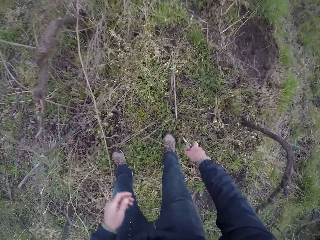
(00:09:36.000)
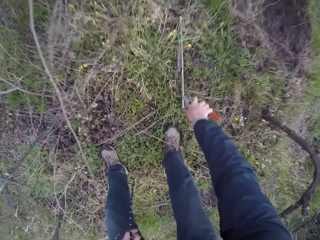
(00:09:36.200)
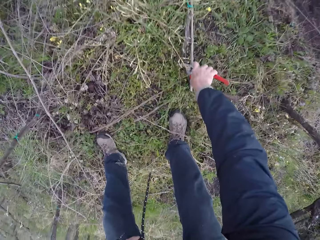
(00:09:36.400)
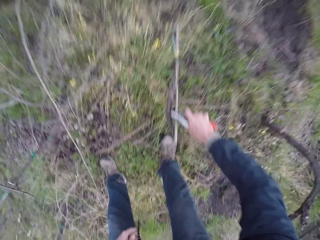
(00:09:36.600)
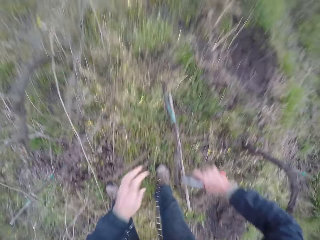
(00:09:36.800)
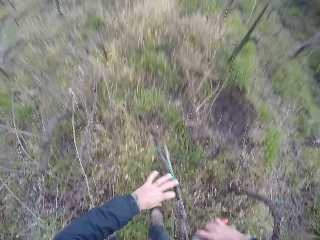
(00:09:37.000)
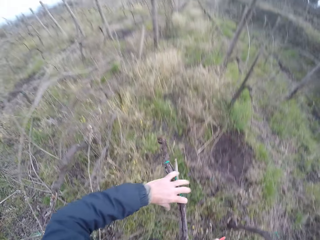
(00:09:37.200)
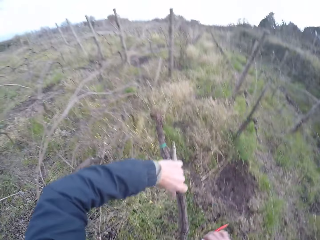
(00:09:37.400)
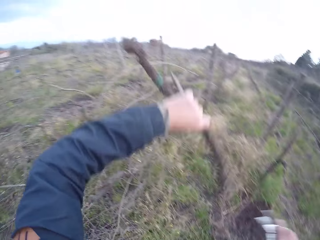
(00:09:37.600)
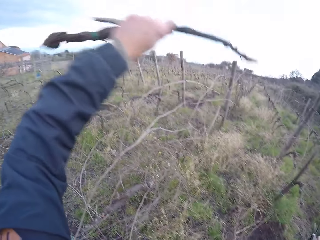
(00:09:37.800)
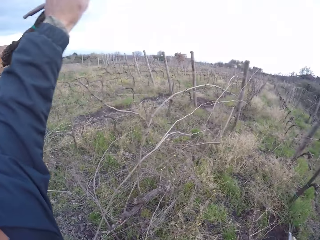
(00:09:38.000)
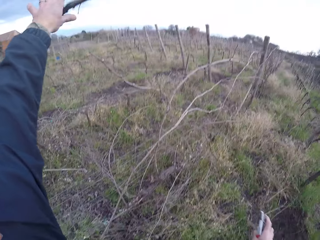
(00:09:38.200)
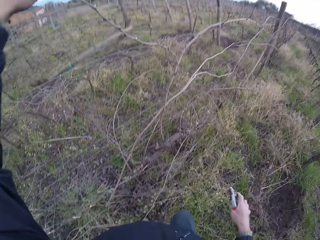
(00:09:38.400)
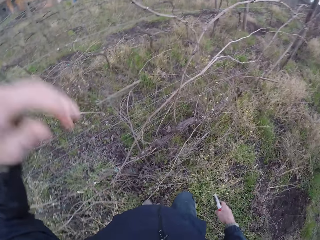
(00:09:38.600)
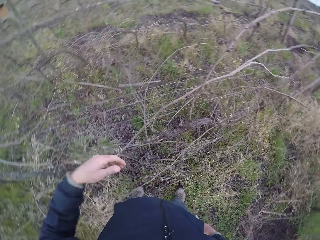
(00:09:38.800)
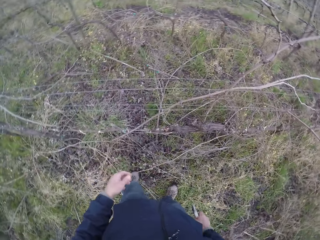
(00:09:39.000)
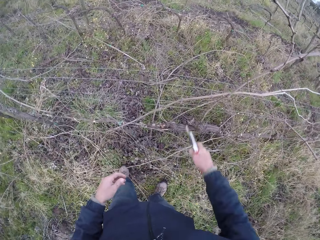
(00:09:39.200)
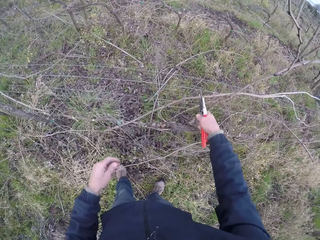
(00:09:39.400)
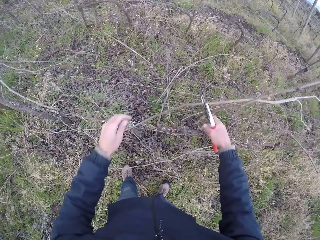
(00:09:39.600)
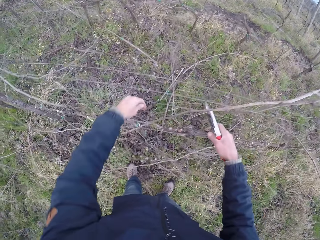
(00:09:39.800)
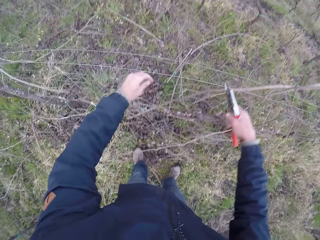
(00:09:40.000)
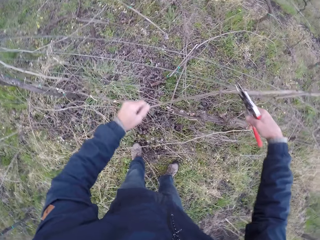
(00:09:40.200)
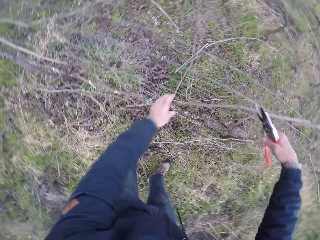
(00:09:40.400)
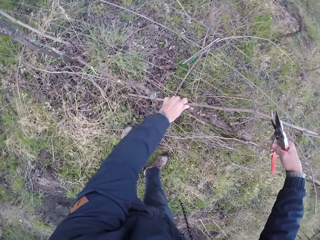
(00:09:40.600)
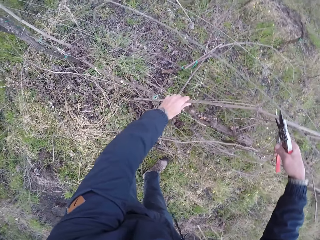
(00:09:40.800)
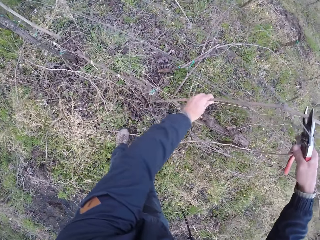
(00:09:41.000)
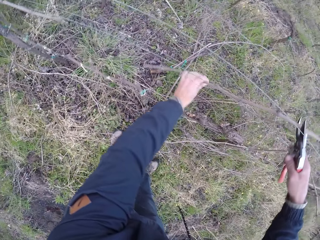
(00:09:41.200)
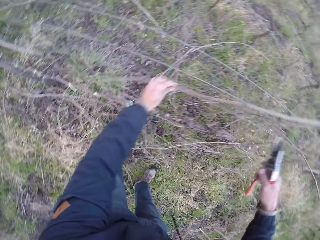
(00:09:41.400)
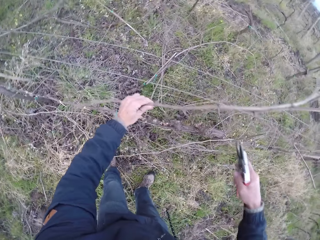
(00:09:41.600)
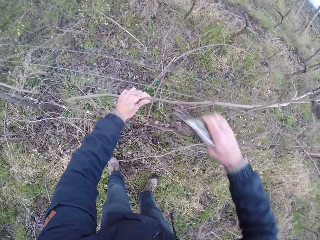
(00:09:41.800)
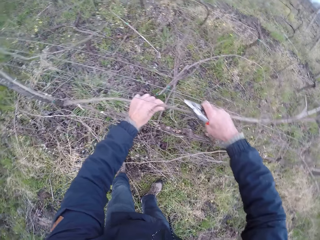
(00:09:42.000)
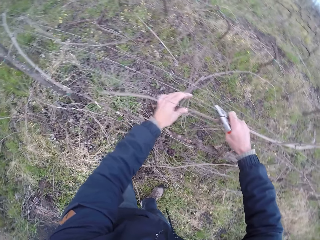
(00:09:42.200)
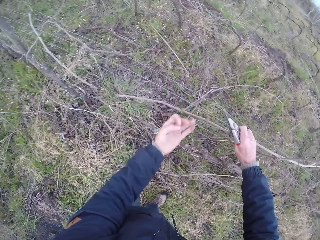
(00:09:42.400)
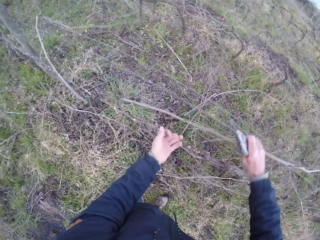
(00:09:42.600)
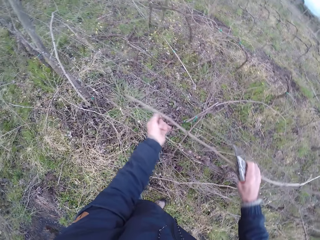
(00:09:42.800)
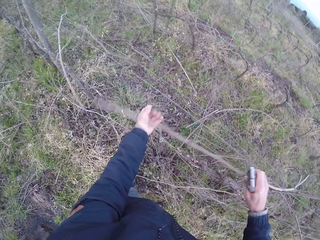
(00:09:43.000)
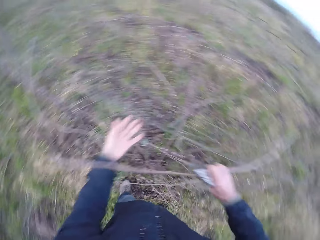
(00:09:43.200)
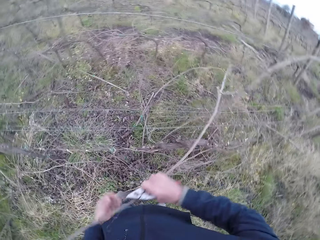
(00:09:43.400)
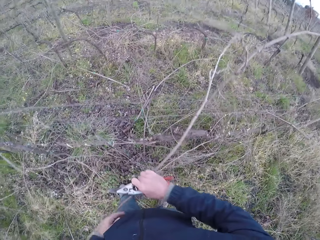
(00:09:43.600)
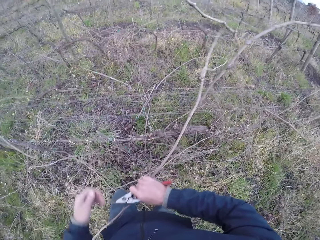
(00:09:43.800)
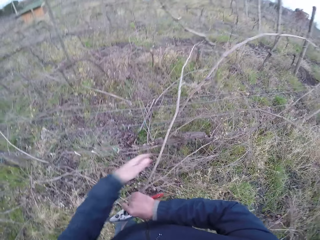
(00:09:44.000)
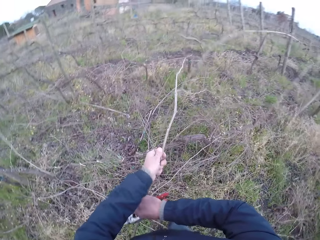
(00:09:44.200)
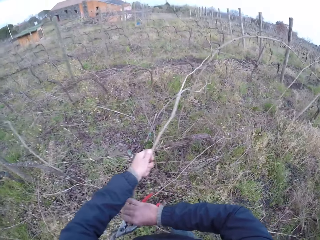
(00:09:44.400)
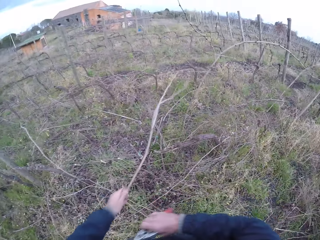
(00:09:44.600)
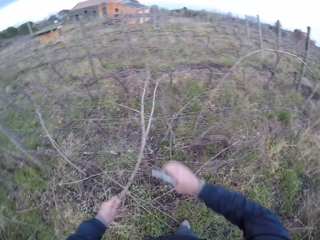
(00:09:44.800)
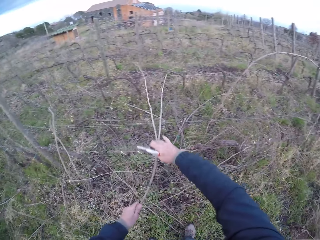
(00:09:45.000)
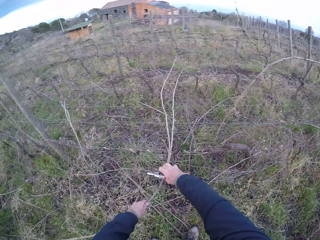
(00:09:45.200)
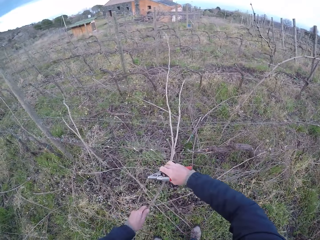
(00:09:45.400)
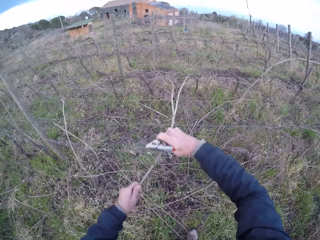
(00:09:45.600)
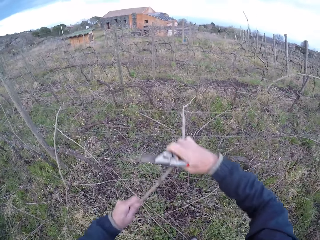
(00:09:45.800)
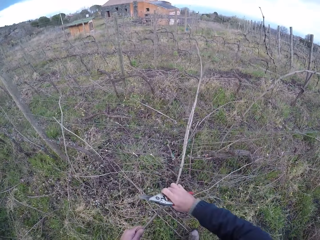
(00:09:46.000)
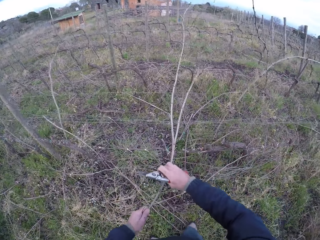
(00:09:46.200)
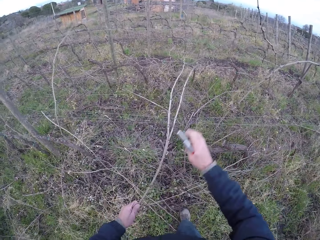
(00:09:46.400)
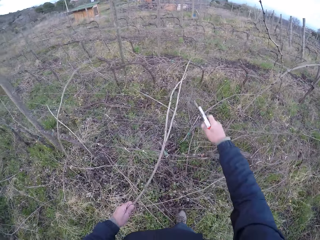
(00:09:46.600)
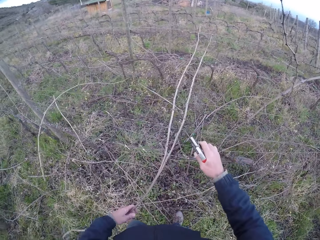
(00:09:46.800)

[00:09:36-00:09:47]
The camera wearer bends. She picks up a twig or stick with the secateurs or pruning shear in her right hand. She holds the twig with her left hand. She throws the twig in her left hand over the fence. She grabs the twig with the secateurs in her right hand. She cuts the stick with the pruning shear. She holds the twig with her left hand. She pulls the stick from the fence. She holds the stick with both hands and pulls her hand off the stick. She pulls the twig on the fence with both hands. She holds the stick with both hands. She pulls the stick from the fence. She holds the stick with both hands. She pulls the stick from the fence with both hands.

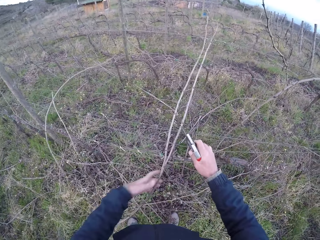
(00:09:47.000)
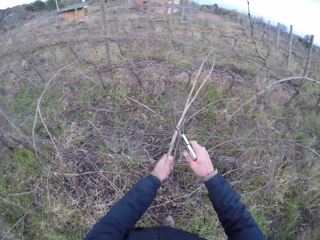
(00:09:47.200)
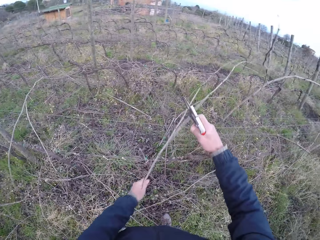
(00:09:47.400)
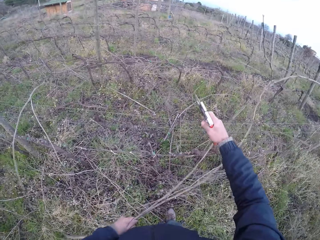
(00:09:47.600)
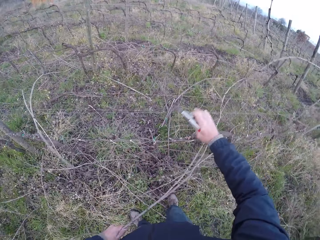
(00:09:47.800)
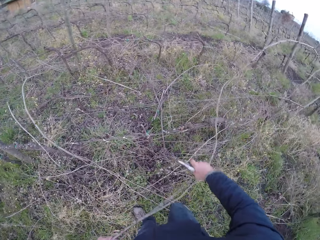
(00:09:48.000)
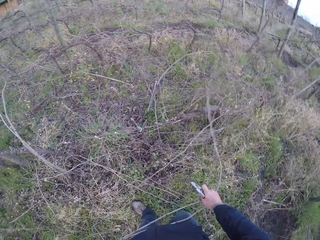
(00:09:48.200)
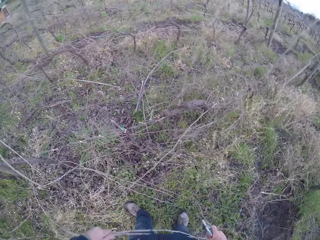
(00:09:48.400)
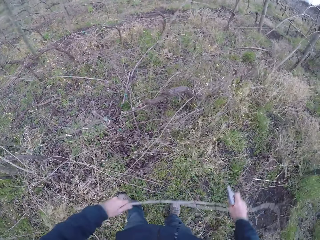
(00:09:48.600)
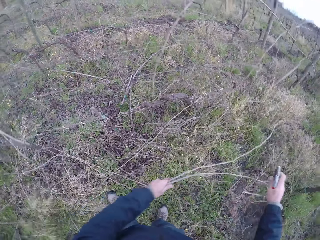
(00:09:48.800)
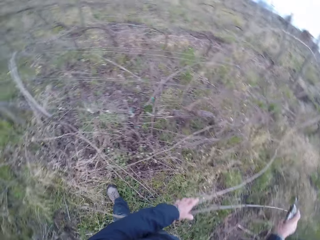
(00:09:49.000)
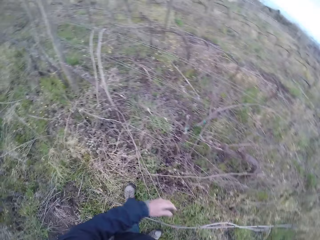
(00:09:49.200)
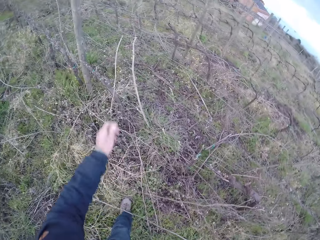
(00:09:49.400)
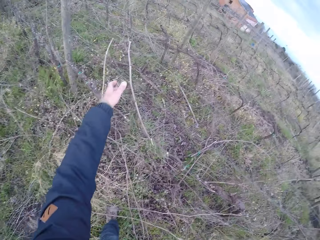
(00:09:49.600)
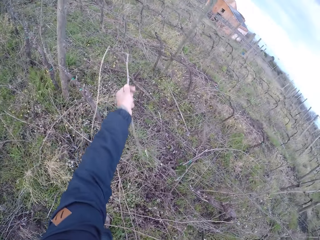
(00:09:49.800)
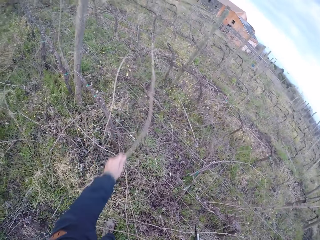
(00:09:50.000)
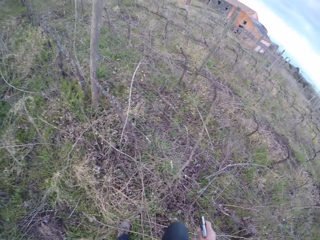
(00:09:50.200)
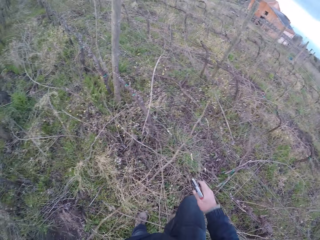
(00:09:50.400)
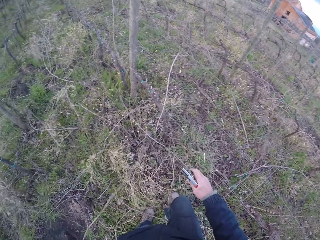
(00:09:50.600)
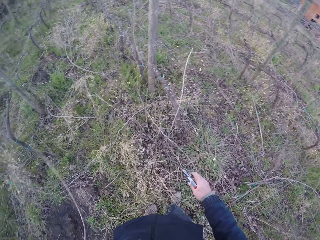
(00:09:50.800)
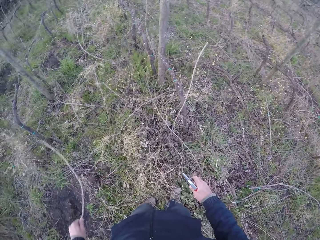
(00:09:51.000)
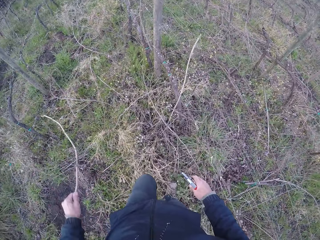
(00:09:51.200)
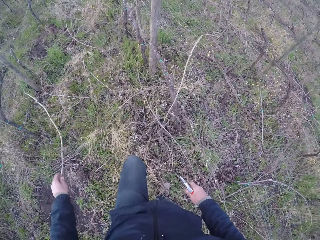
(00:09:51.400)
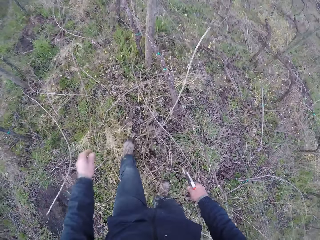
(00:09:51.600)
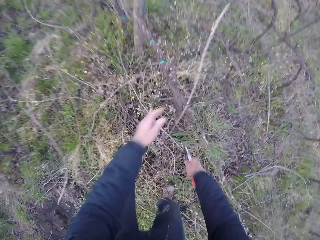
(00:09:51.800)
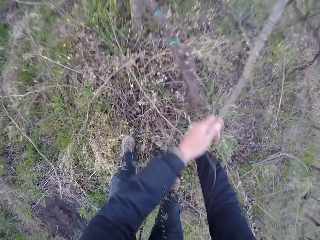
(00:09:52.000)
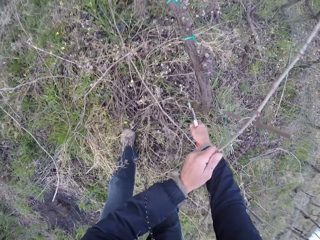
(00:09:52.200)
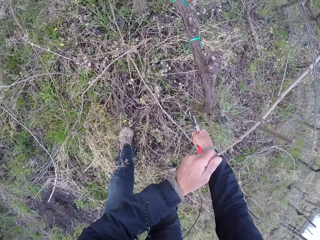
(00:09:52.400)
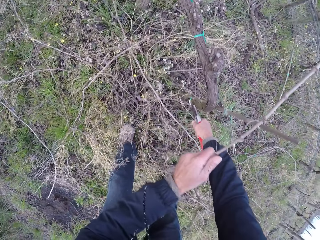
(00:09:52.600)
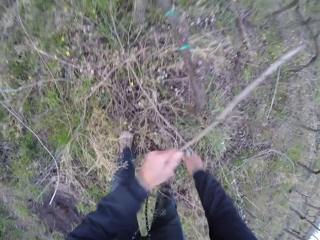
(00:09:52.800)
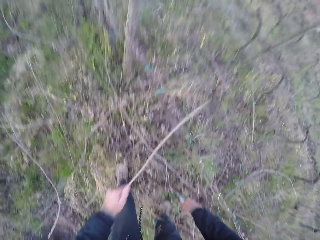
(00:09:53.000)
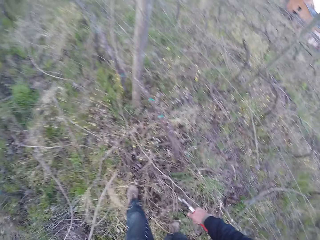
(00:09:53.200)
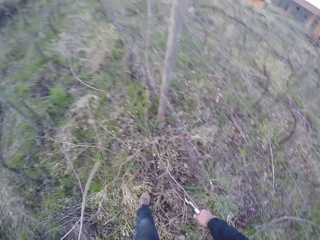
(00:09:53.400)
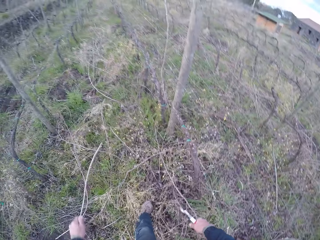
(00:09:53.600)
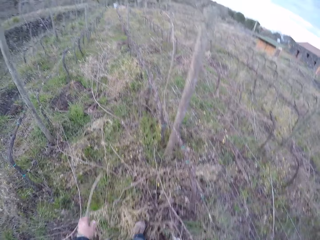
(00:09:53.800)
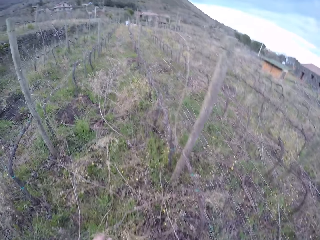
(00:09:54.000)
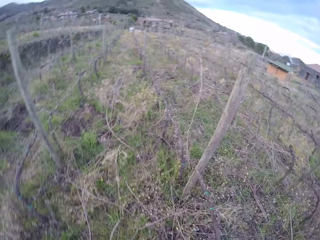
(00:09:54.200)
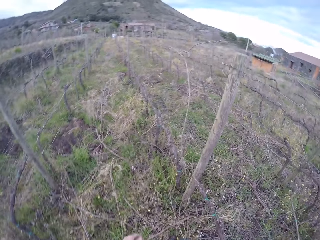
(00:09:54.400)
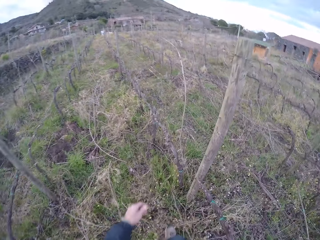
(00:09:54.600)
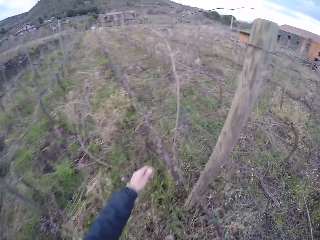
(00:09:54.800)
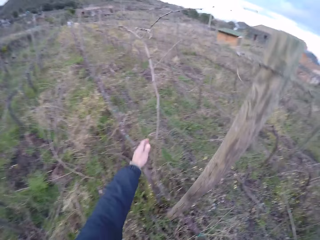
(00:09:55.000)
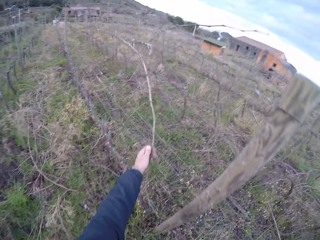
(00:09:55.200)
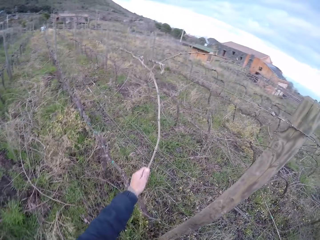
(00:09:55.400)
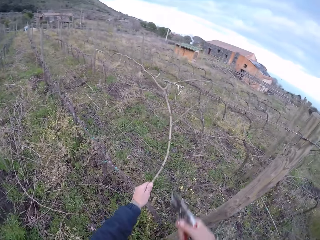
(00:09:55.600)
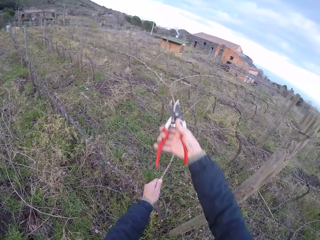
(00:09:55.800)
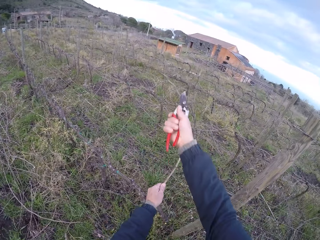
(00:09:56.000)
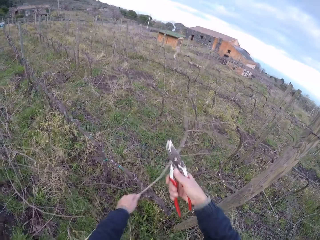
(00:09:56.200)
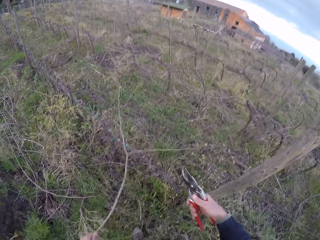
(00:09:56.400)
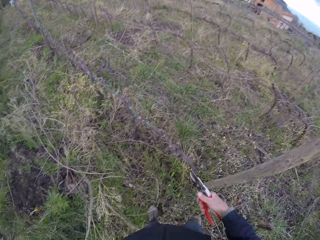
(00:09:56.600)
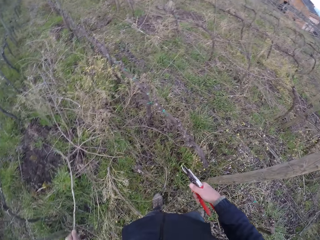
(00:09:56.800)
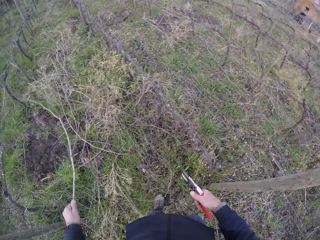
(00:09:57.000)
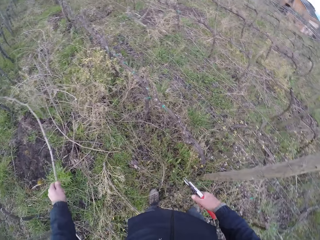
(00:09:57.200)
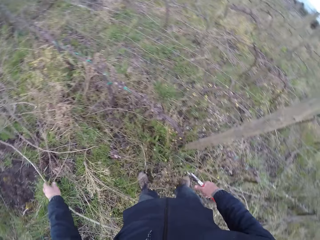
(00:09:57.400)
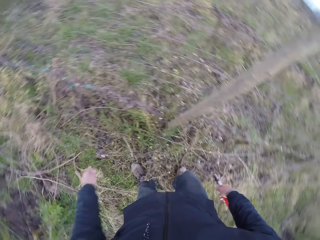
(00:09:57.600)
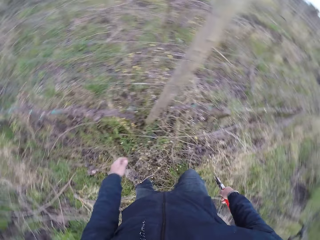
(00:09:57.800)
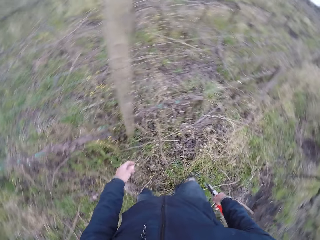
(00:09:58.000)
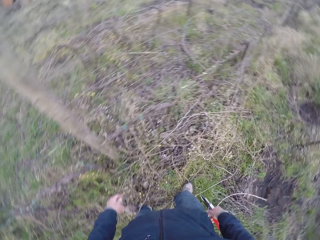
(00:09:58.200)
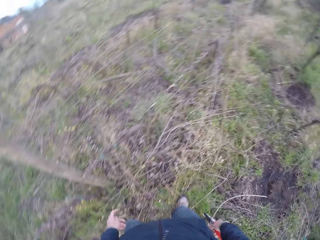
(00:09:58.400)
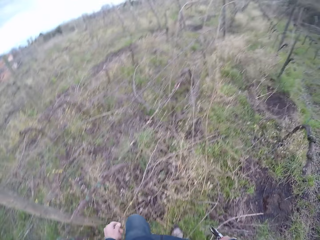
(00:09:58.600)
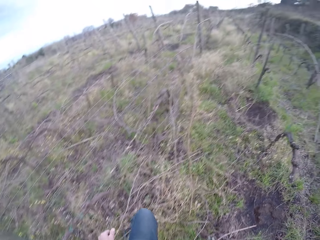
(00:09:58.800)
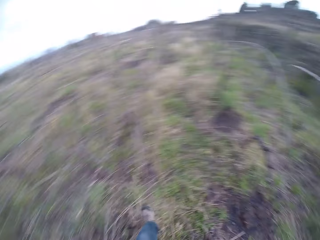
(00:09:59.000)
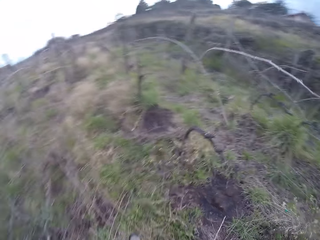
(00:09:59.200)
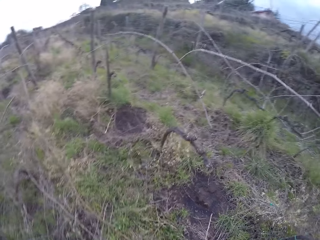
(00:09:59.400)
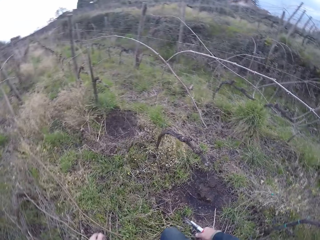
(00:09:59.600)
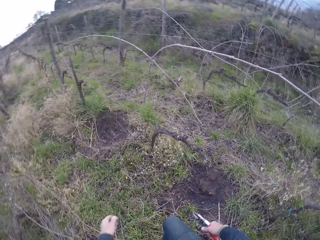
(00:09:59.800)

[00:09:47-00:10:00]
The camera wearer pulls her hand off the stick. She pulls the fence. She pulls the stick from the fence, holds the stick with both hands, and throws the stick on the ground. She drops the twig with her left hand. She pulls the twig with her left hand from the fence. She steps toward the fence. She throws the stick on the ground. She drops the twig with her left hand. She pulls the twig with her left hand. She holds the stick. She snips the twig with the secateurs in her right hand. She throws the stick on the ground. She drops the twig with her left hand. She walks along the fence. She pulls the twig on the fence with her left hand. She snips the twig with the secateurs in her right hand. She throws the stick on the ground. She drops the twig with her left hand. She walks along the fence.
